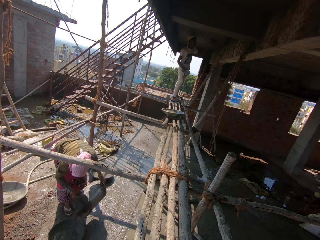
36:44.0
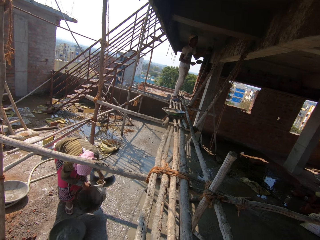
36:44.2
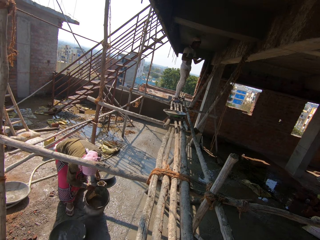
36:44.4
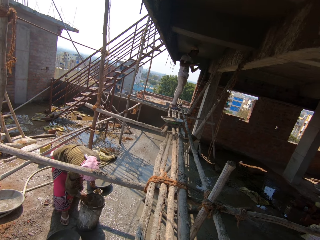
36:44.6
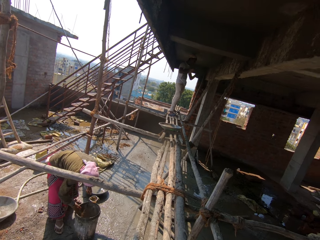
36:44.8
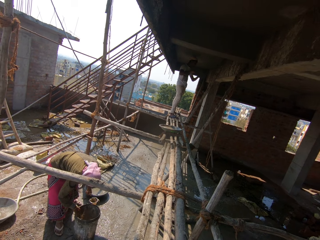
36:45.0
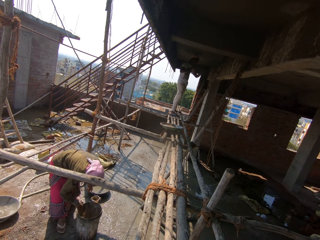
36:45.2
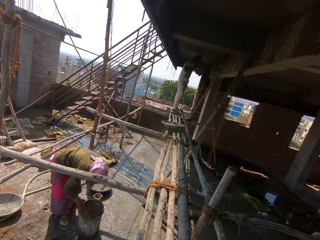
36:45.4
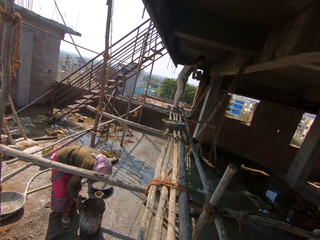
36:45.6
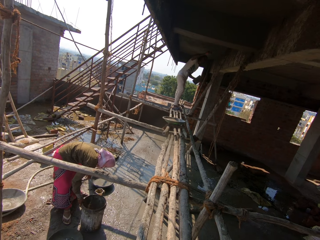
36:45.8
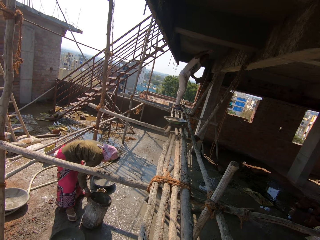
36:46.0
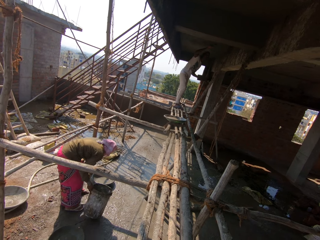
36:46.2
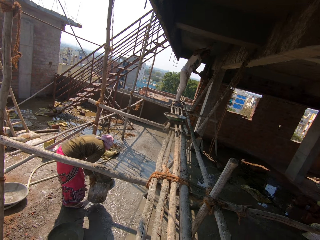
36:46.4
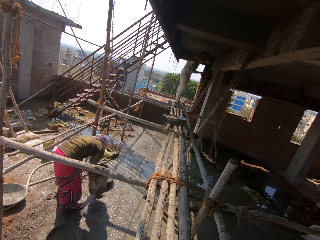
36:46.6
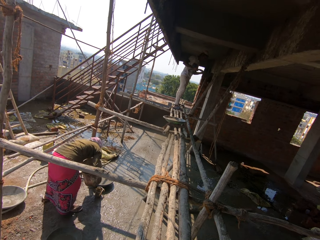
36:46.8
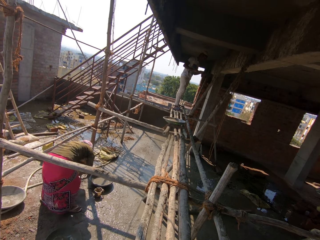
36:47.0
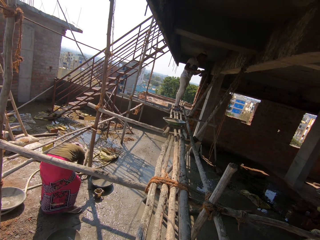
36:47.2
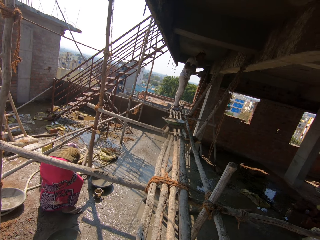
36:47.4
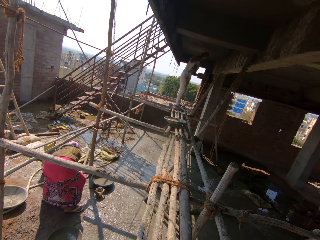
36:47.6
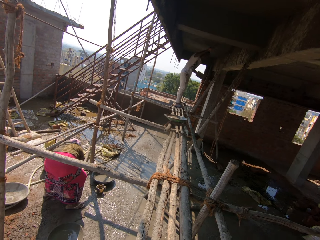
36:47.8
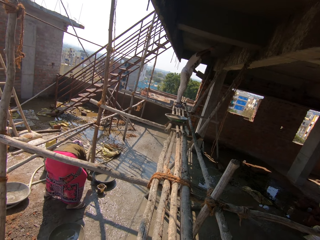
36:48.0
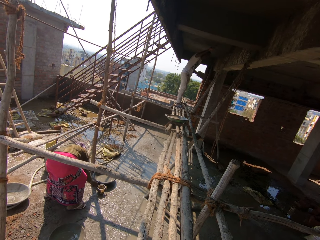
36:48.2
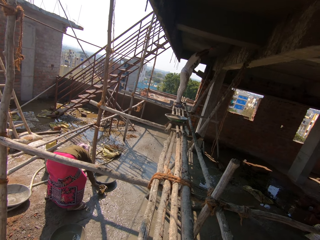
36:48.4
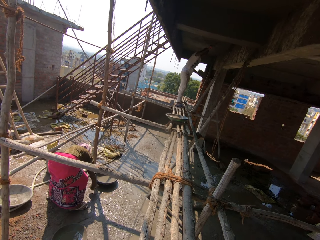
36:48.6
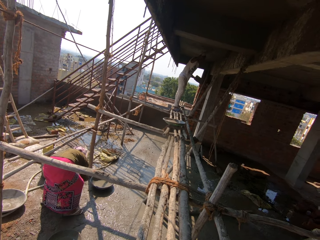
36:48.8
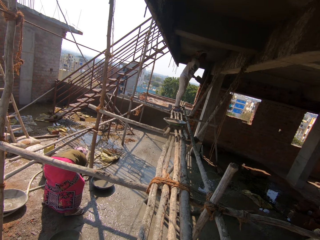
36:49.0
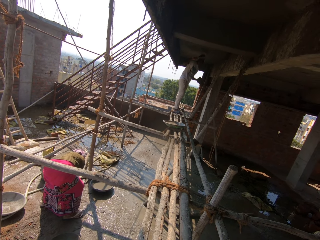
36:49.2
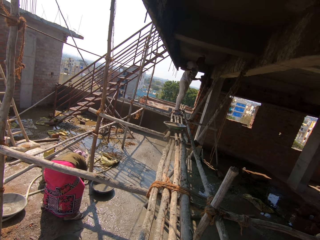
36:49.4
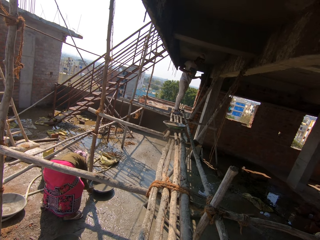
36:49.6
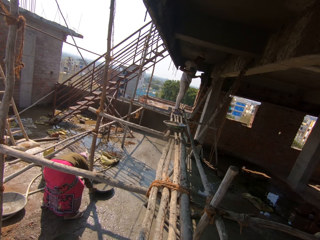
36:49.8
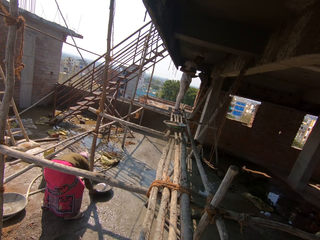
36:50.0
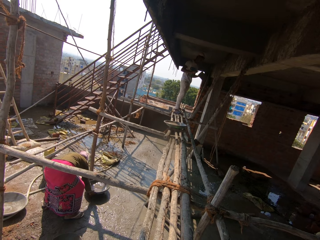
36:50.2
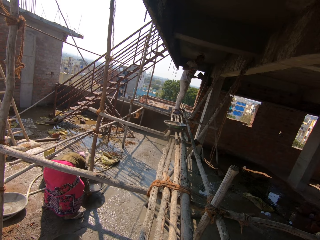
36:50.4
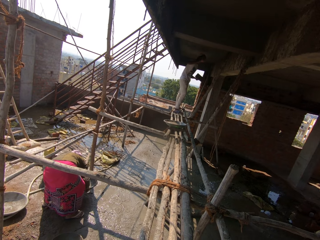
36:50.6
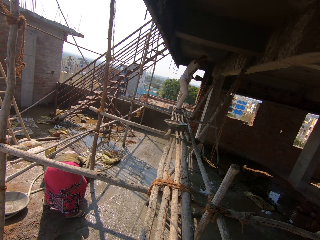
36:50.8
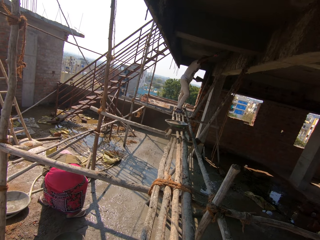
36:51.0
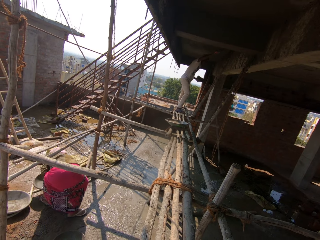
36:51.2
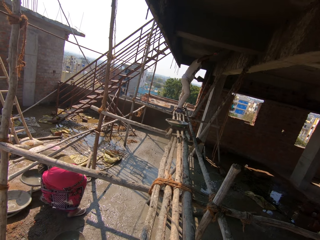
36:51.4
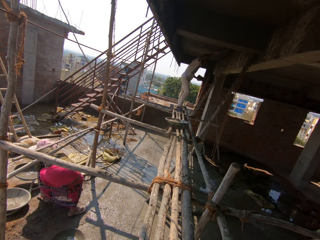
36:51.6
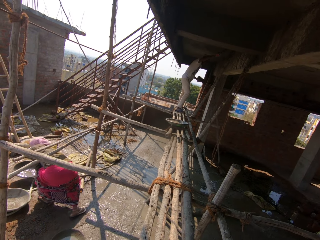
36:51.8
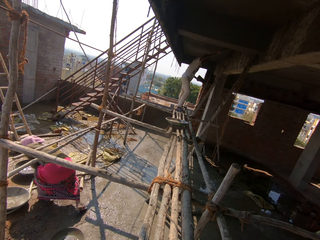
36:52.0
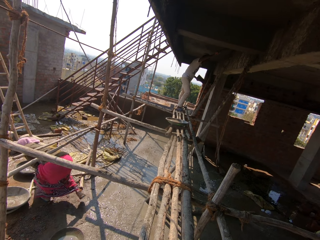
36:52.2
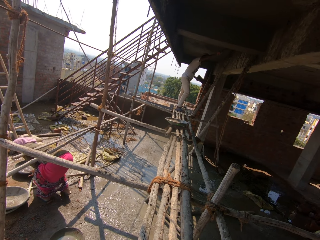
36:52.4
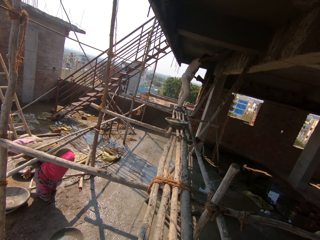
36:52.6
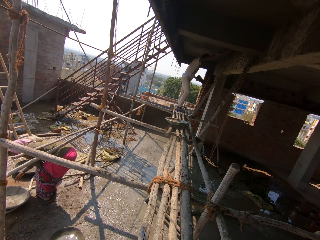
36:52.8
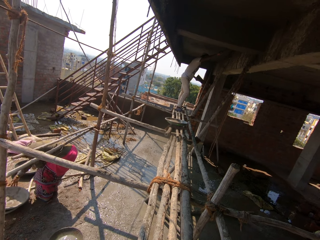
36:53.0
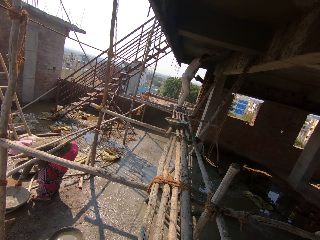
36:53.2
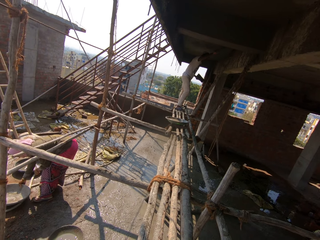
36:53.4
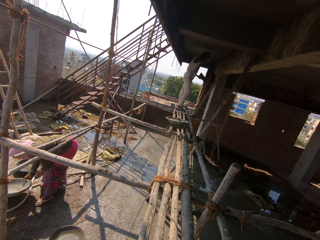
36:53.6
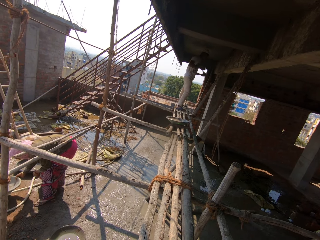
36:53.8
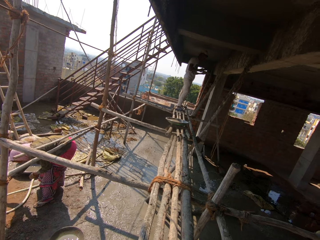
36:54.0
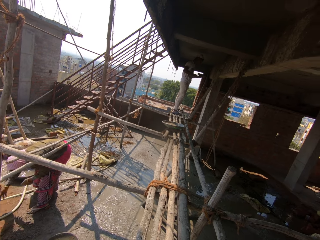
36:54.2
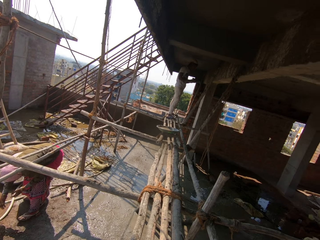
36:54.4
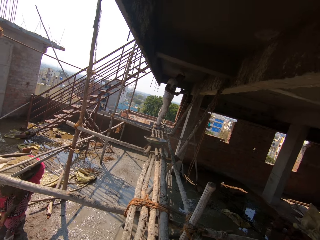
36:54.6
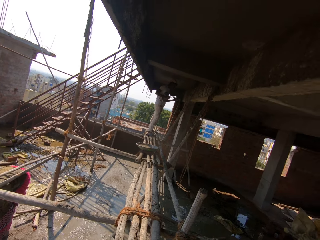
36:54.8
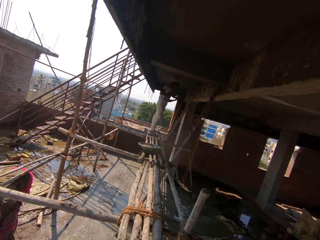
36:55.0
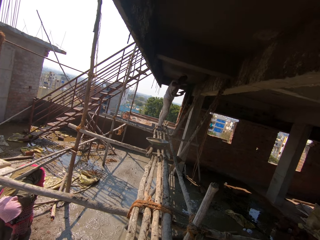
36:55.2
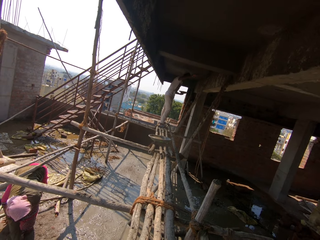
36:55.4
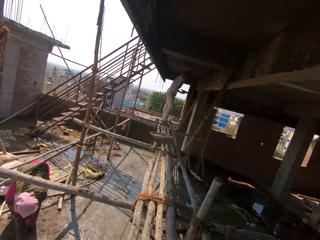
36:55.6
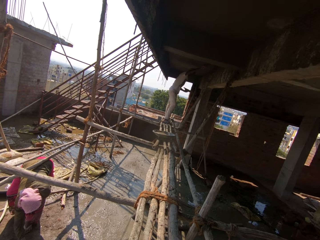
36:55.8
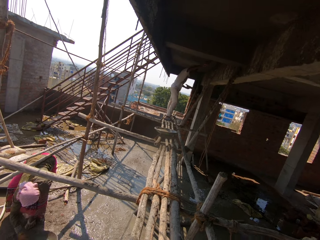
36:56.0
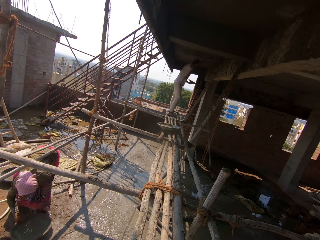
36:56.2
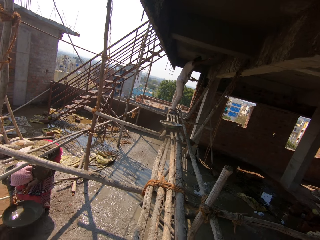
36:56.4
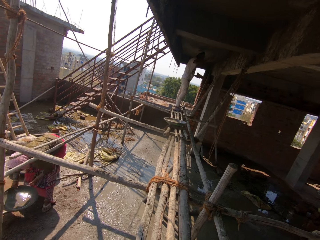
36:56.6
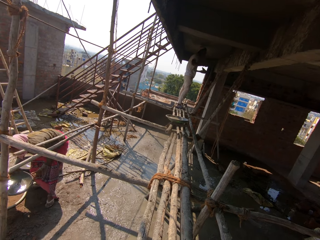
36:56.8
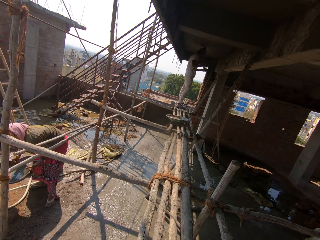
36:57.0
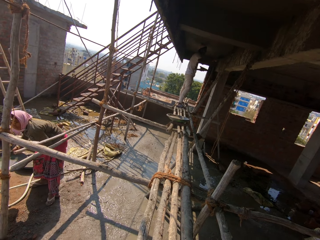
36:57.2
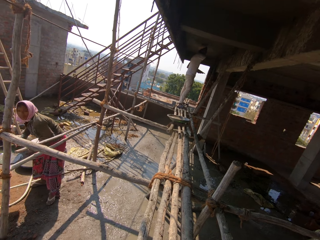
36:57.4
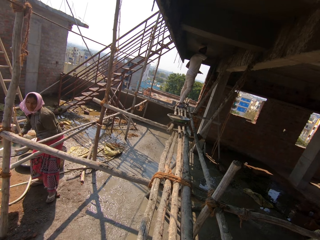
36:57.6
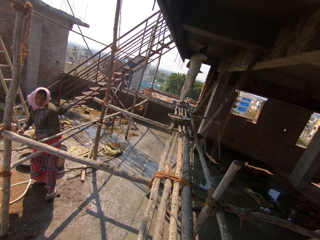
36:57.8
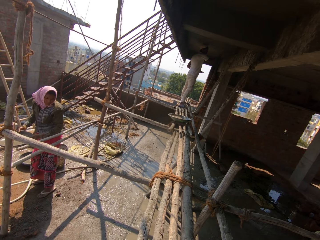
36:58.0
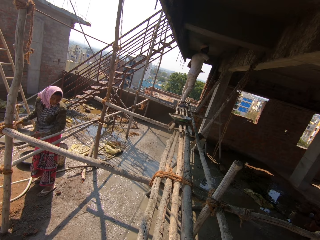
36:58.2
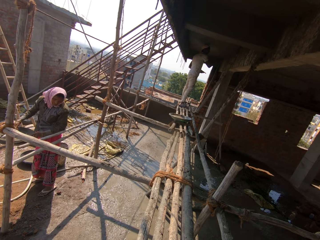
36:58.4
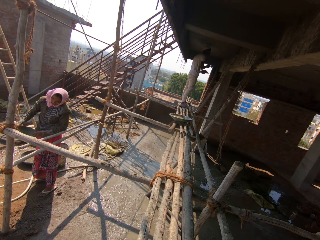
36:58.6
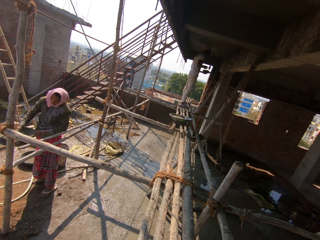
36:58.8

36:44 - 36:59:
A person smoothens the ceiling roof. The camera wearer moves the bucket with both hands. The person smoothens the ceiling roof.

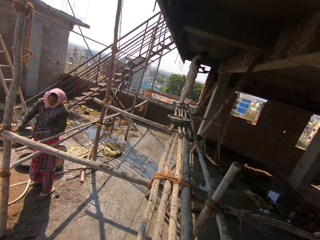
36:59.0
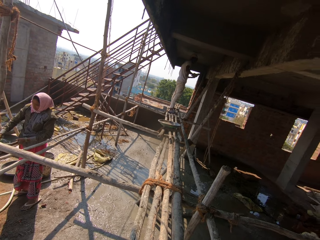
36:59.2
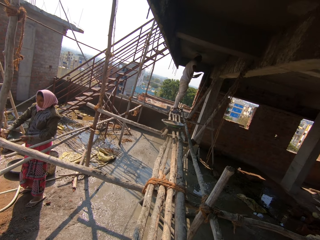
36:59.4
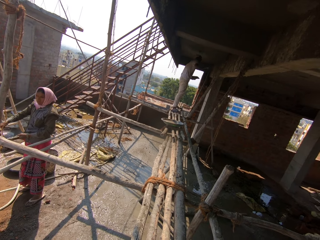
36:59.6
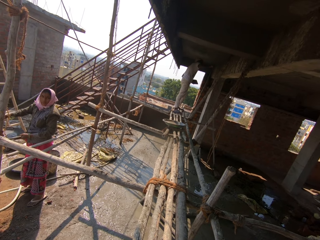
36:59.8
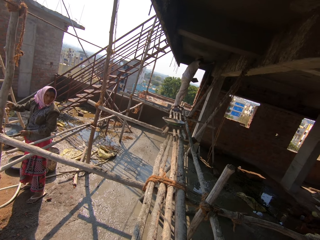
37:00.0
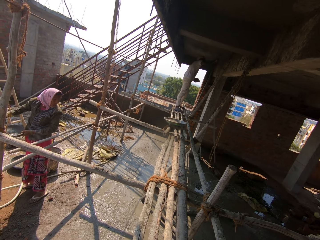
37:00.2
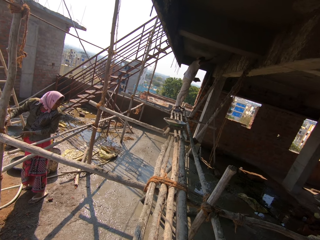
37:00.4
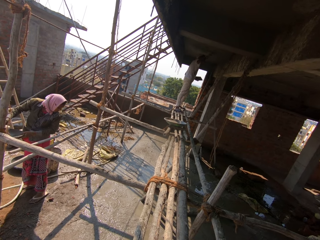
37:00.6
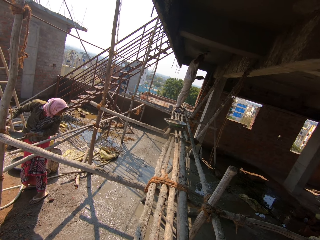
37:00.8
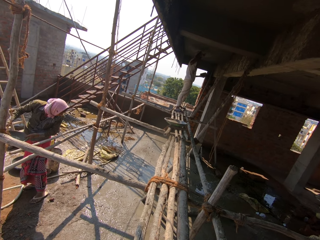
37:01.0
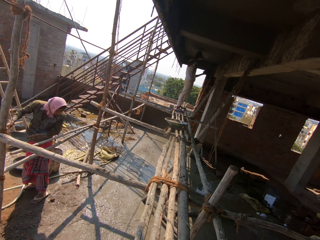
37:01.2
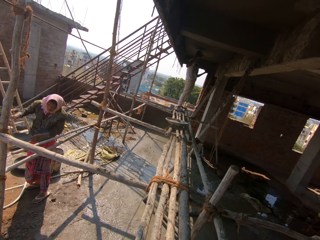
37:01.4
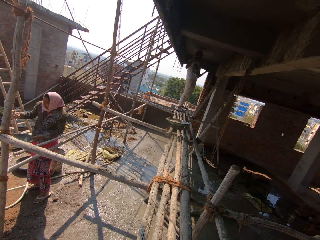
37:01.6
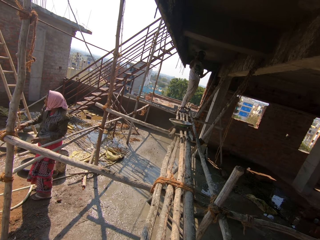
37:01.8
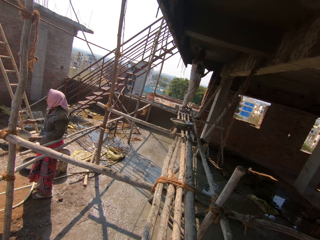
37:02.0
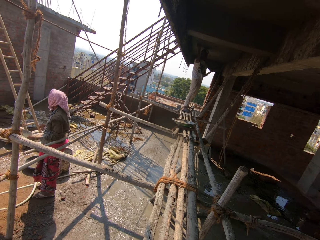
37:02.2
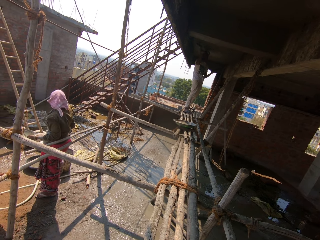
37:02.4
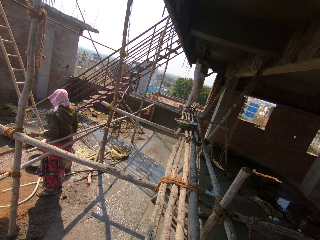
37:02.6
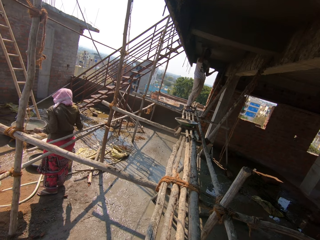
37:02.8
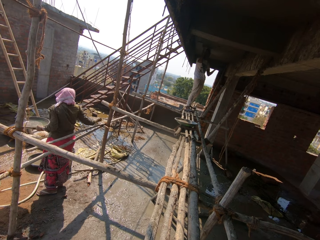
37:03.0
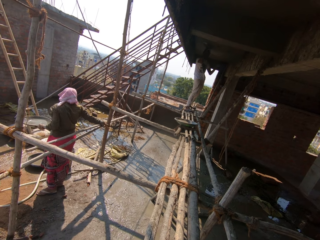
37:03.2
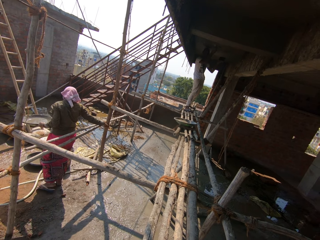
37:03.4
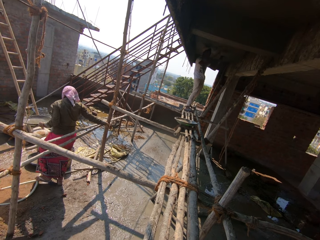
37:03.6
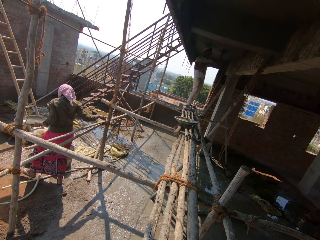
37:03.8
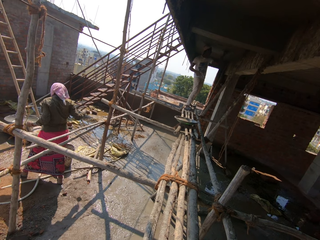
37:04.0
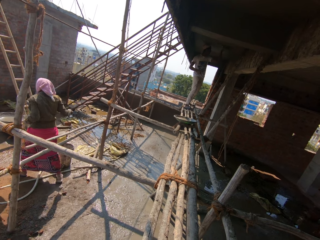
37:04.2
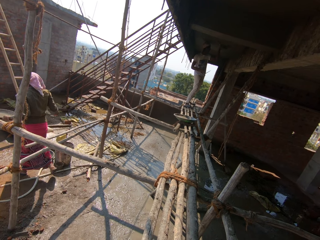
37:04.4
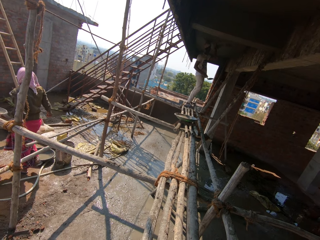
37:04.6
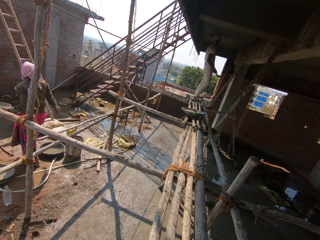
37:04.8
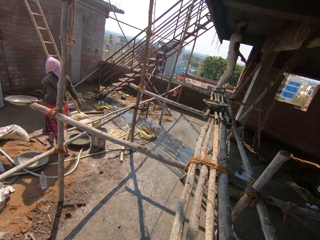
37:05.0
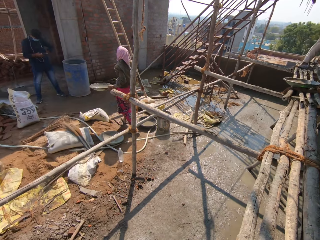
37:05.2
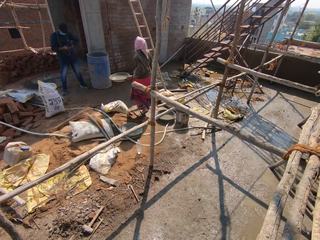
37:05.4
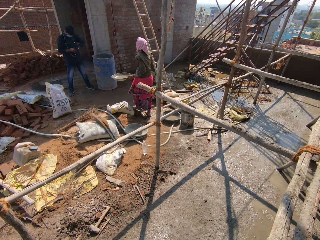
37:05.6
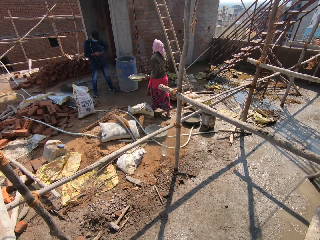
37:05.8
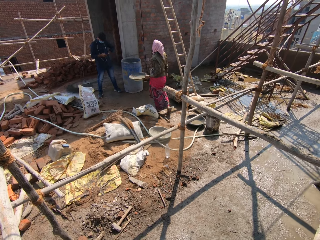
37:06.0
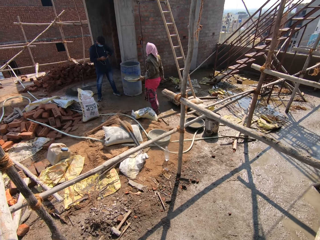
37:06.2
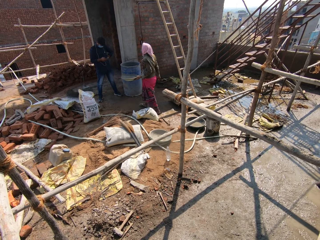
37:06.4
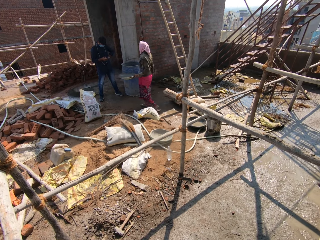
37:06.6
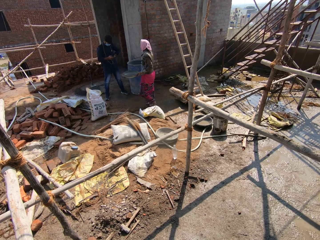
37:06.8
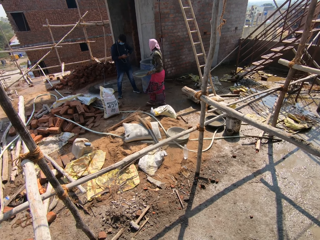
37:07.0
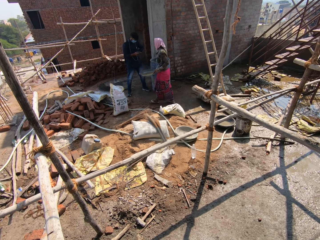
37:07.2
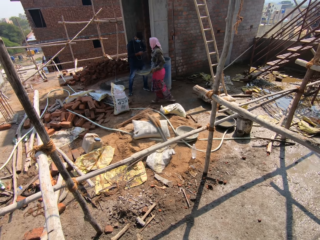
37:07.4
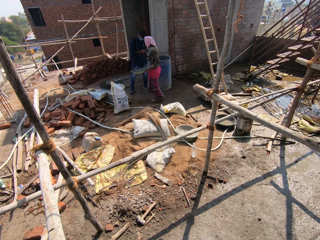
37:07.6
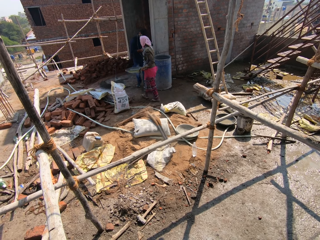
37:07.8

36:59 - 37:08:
The camera wearer walks outside.
